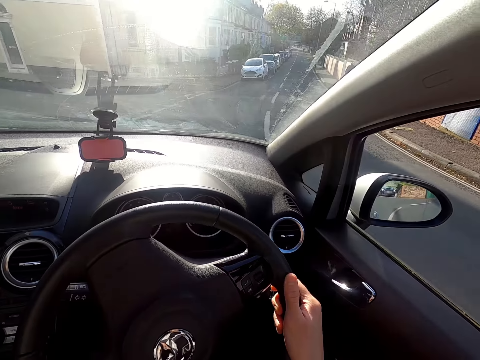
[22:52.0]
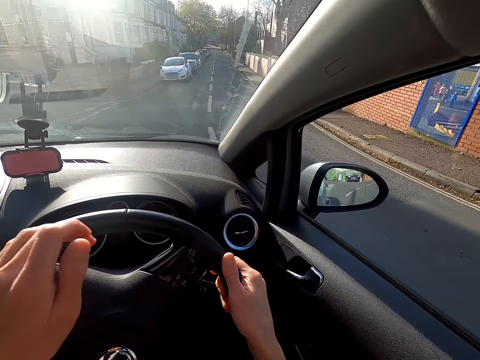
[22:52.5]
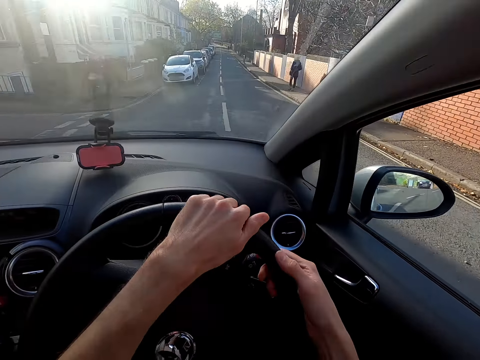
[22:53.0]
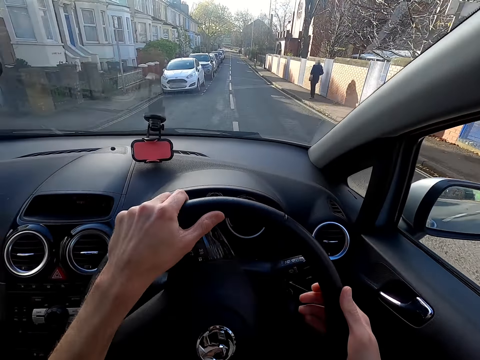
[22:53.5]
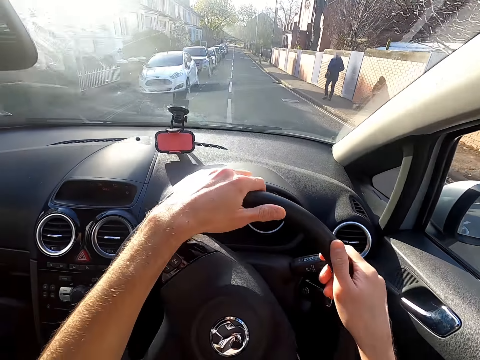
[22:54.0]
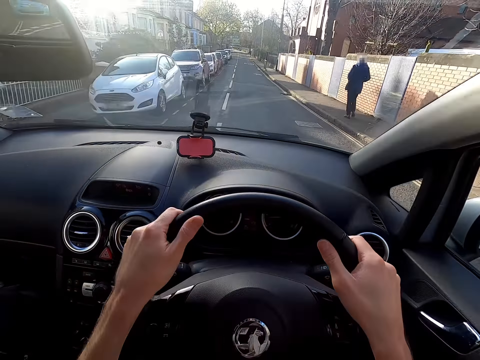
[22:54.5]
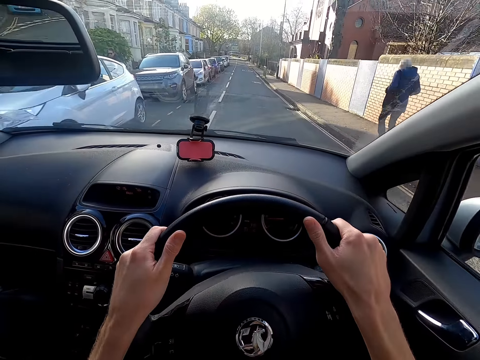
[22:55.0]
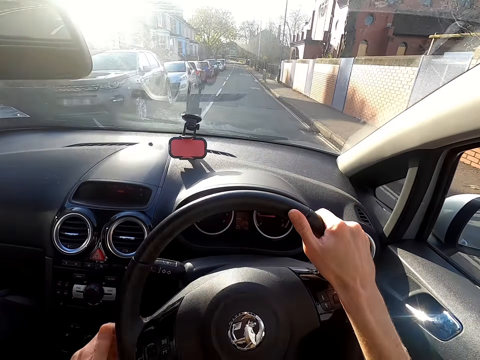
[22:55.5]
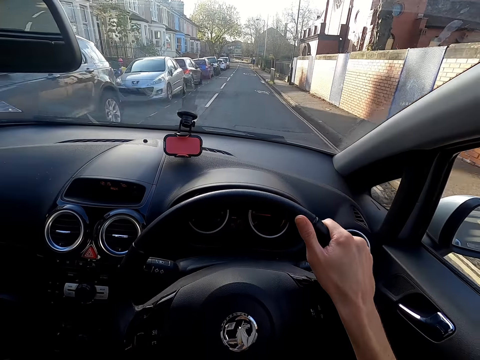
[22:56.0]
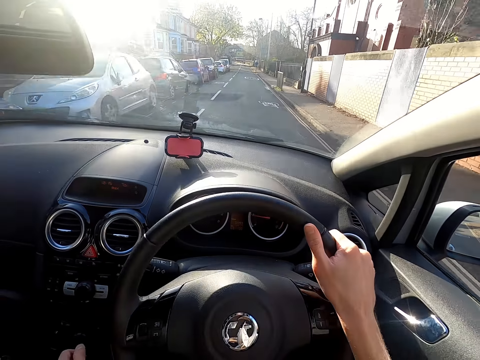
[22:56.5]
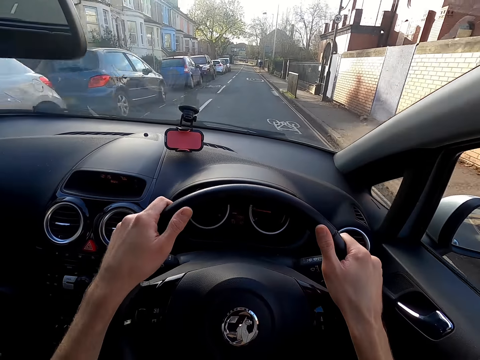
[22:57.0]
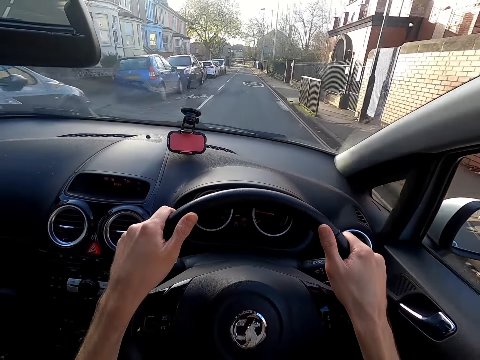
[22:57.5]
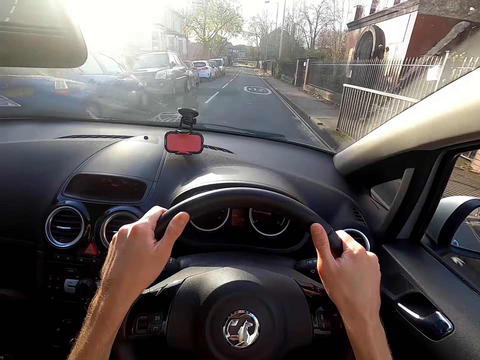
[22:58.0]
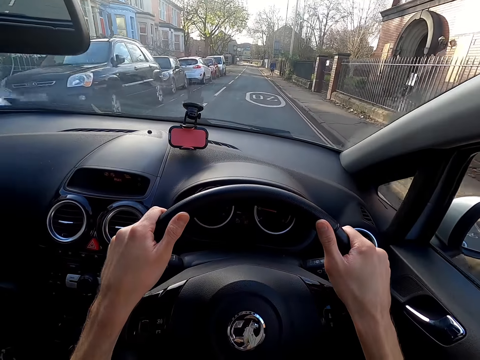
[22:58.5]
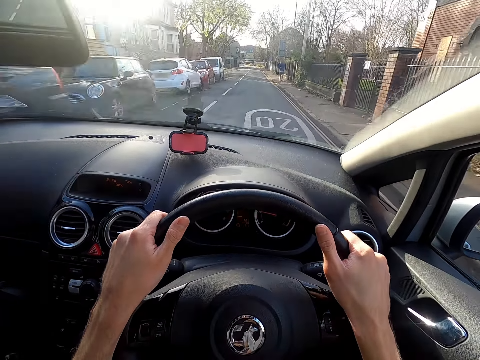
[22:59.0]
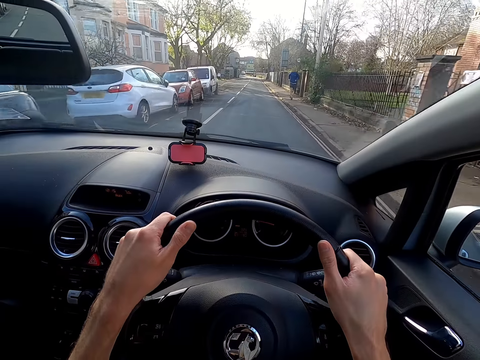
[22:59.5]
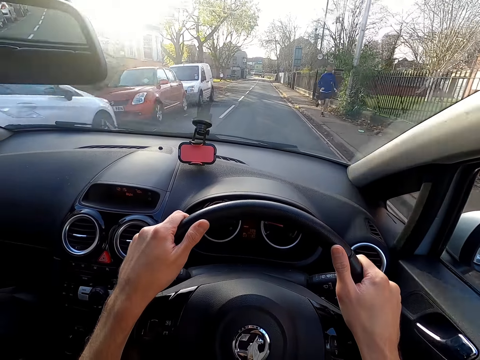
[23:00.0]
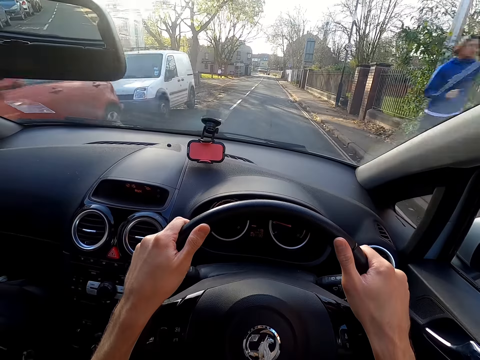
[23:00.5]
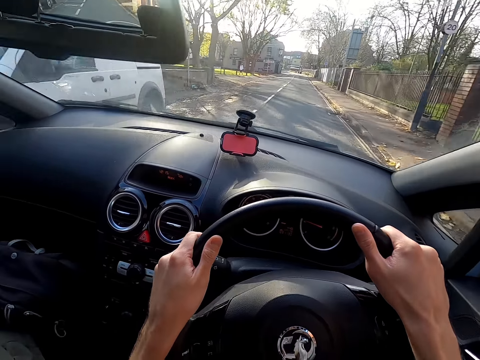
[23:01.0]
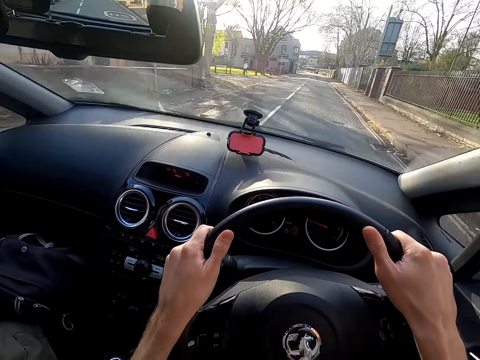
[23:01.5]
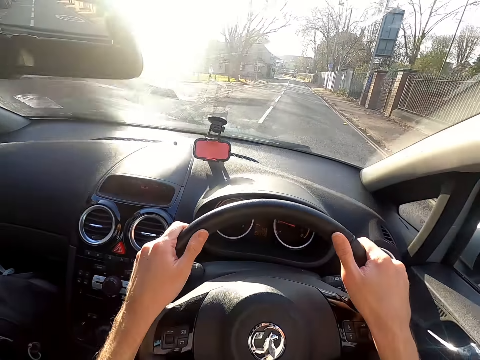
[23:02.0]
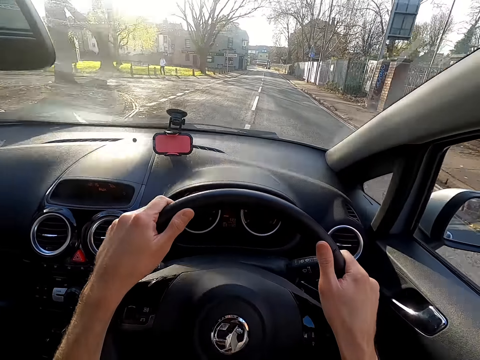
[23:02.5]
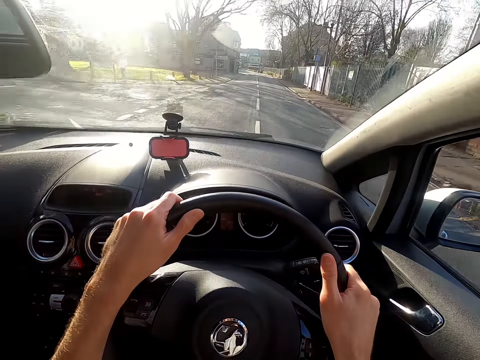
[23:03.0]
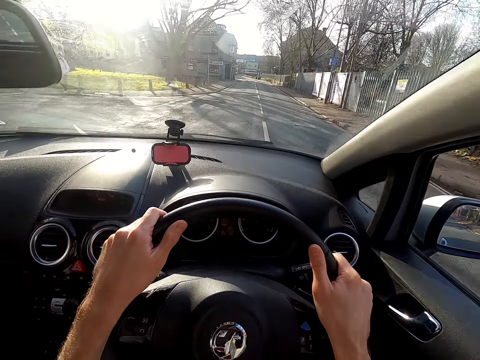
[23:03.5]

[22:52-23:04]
The camera wearer holds a steering wheel with both hands. They remove a hand from the steering wheel. They hold the steering wheel with both hands.

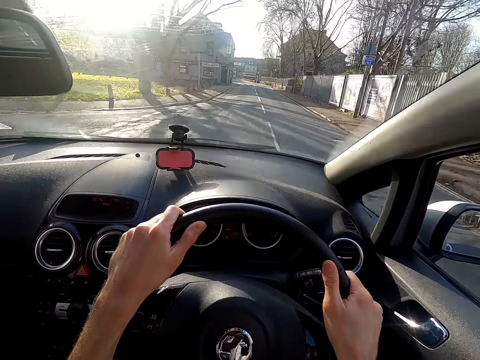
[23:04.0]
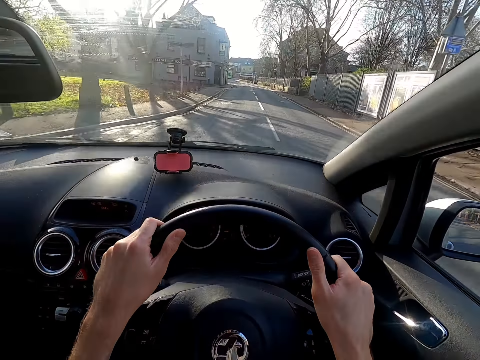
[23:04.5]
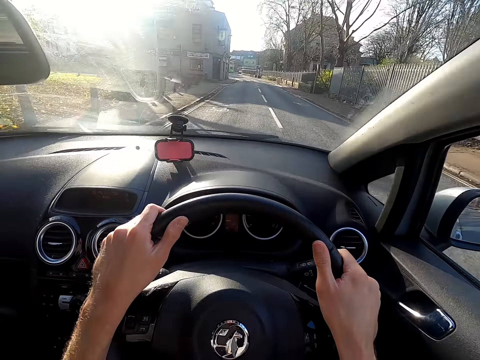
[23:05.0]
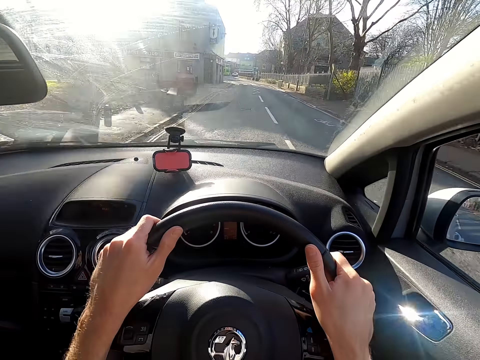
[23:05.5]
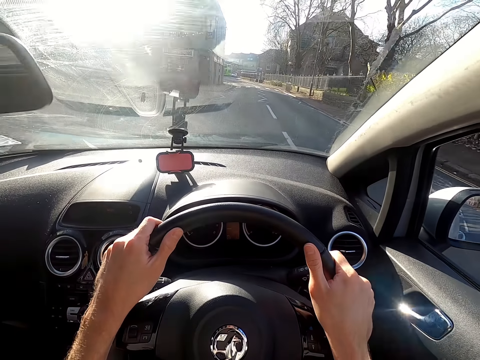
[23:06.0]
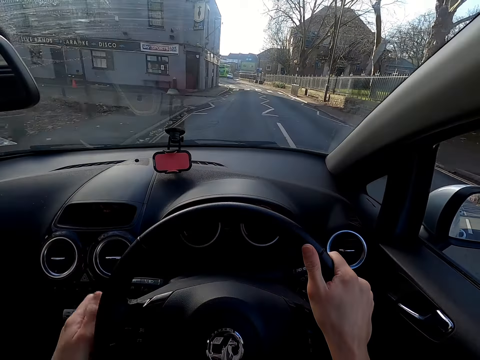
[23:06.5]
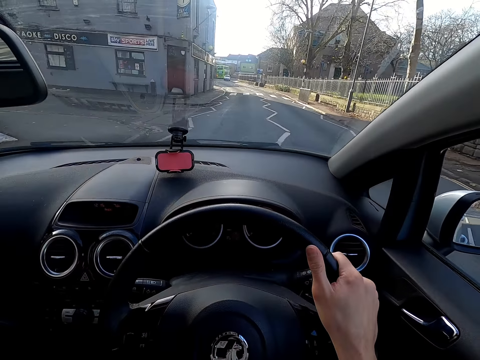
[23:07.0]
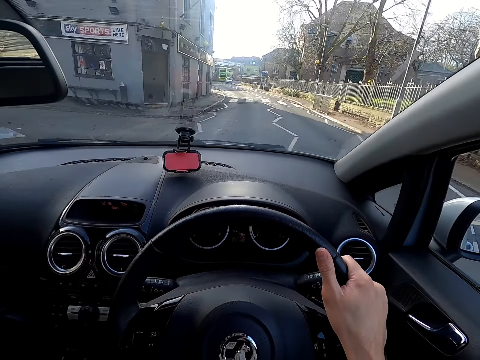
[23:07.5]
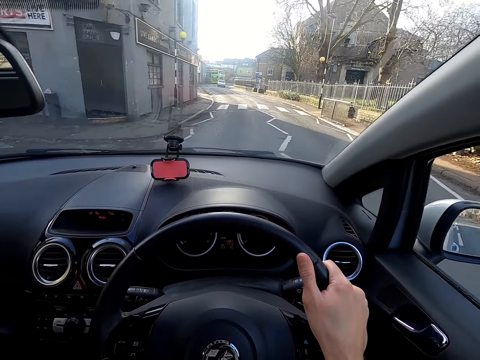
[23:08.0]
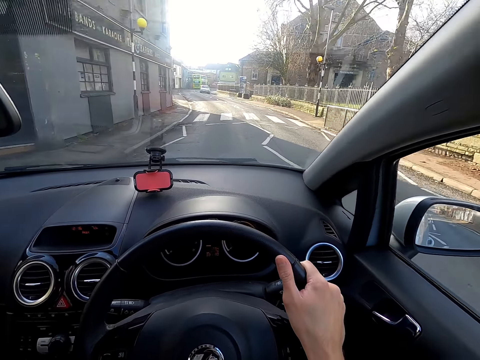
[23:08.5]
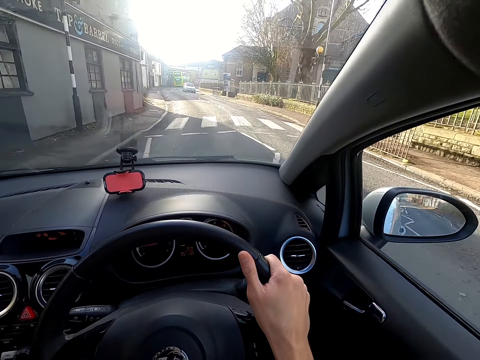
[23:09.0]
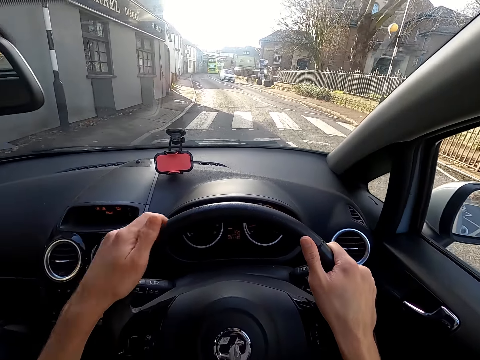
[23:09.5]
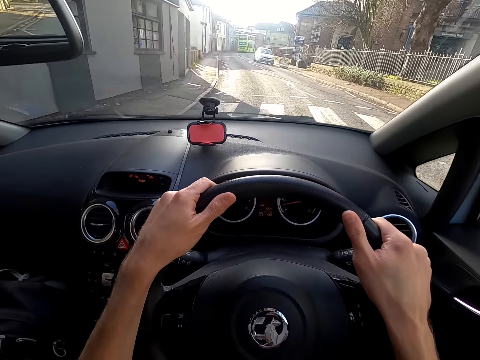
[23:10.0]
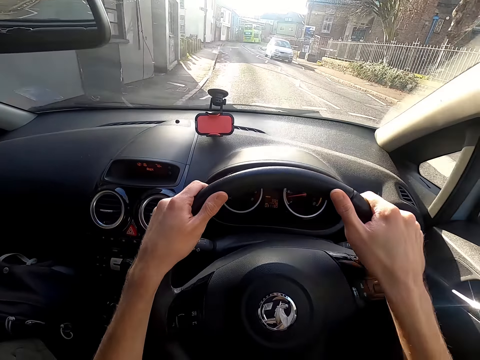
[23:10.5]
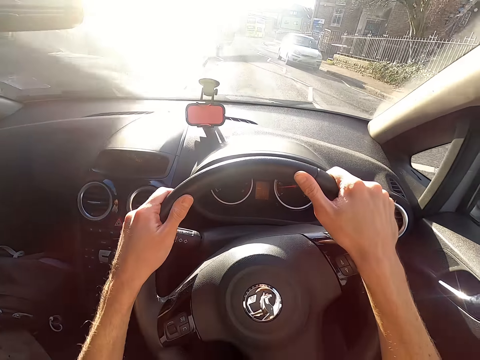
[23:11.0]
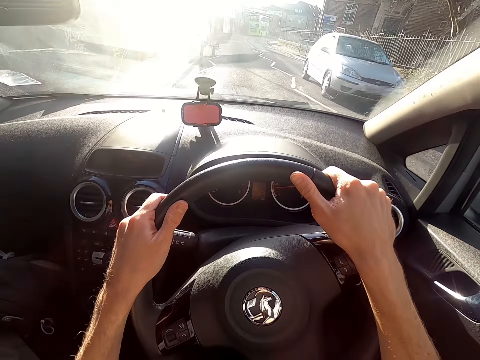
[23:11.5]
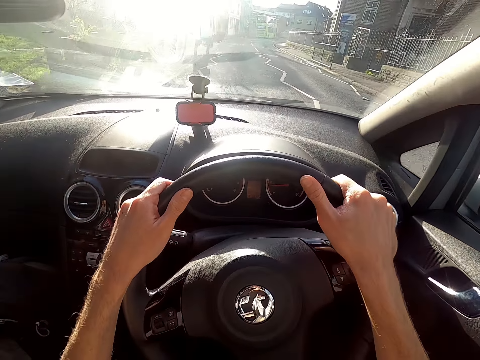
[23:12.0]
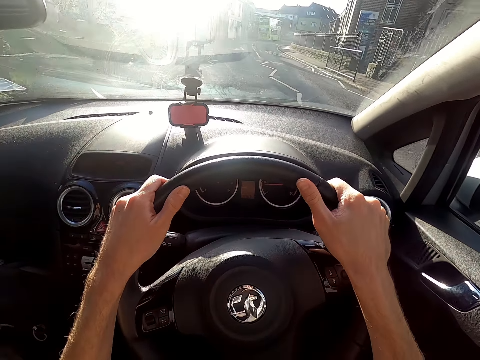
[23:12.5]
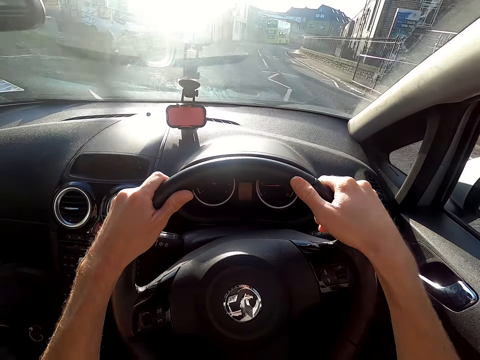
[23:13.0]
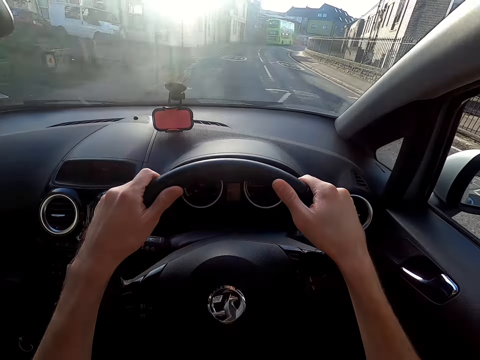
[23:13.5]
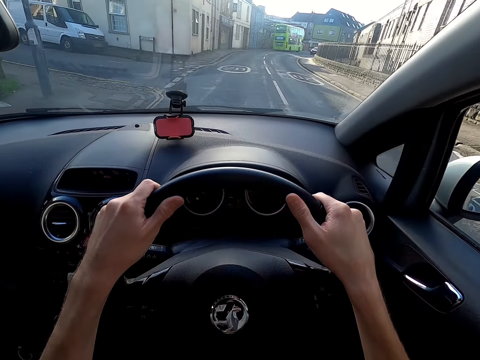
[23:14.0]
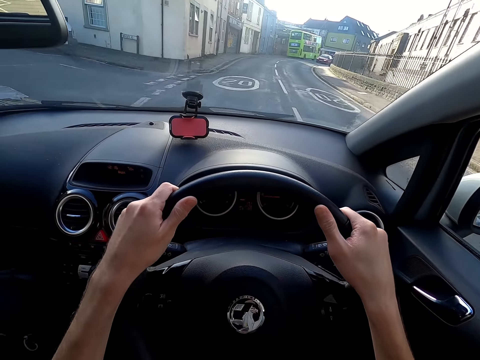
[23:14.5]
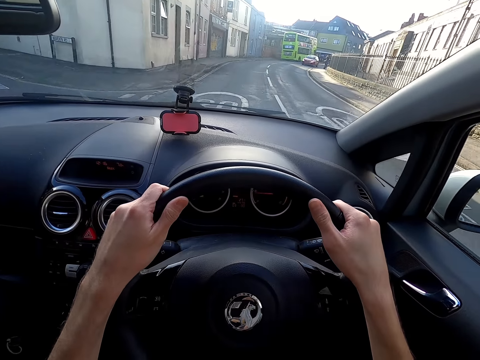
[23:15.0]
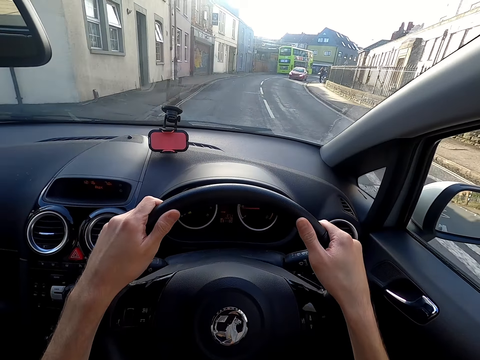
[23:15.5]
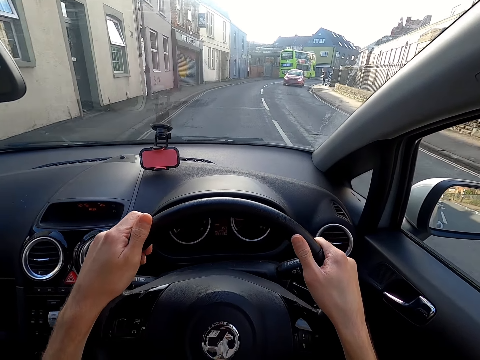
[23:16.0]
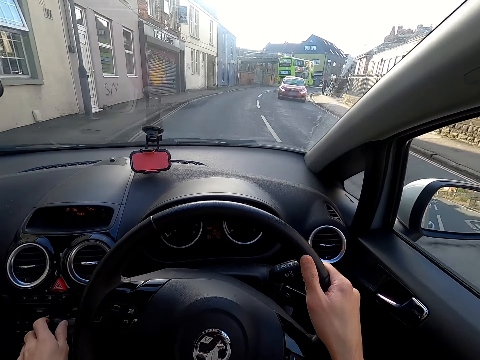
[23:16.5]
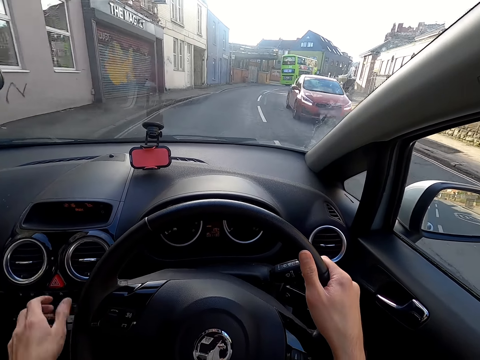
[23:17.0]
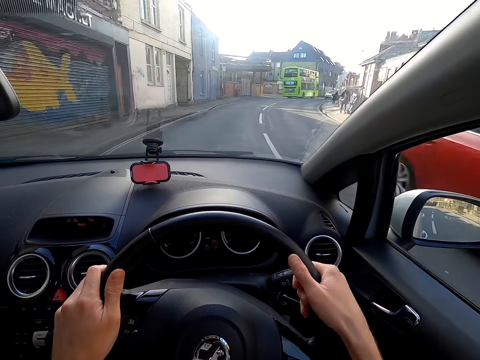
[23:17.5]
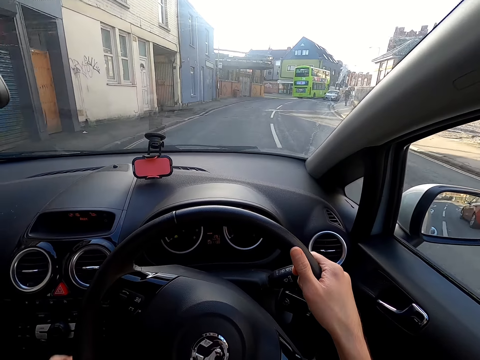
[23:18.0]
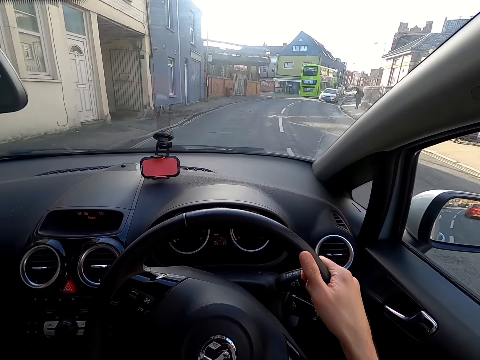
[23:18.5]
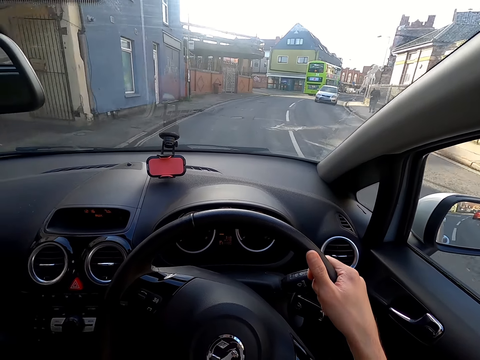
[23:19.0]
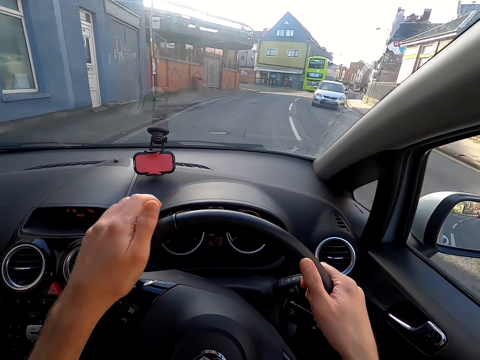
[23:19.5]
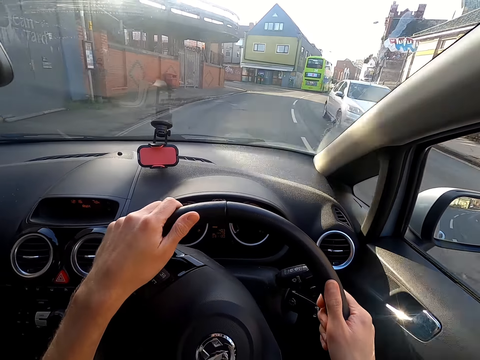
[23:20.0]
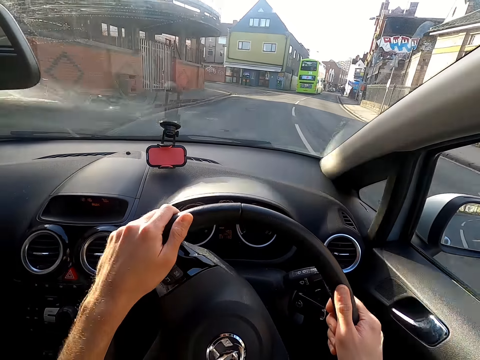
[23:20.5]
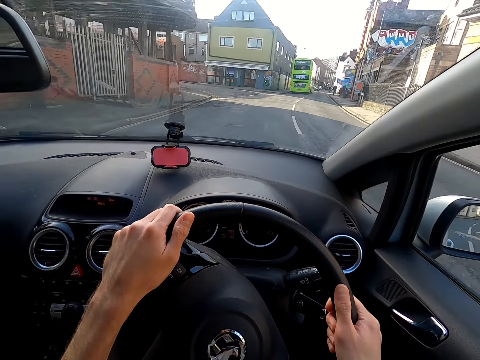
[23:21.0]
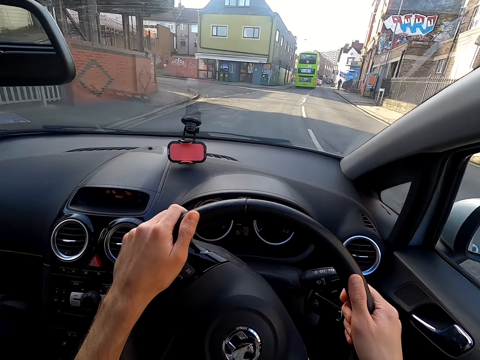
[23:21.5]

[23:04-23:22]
The camera wearer removes a hand from a steering wheel. She holds the steering wheel with both hands. She rotates a knob on the dashboard of the car with her left hand. She turns the steering wheel of the car with both hands. She holds the steering wheel with both hands. She removes a hand from the steering wheel. She holds the steering wheel with both hands.
